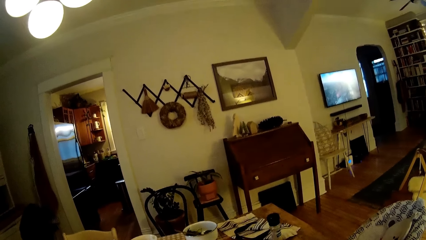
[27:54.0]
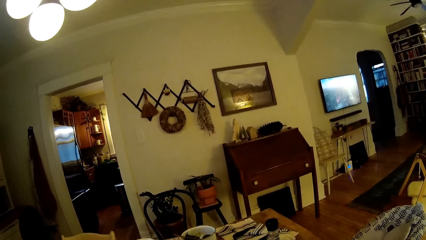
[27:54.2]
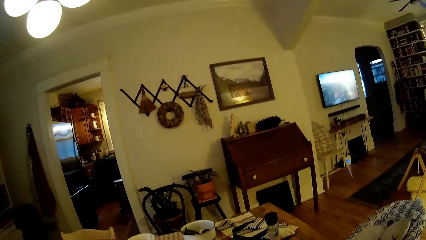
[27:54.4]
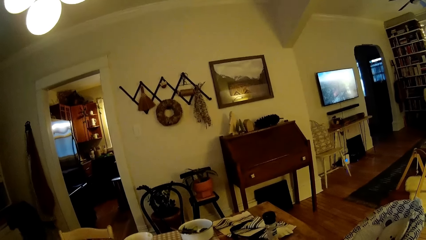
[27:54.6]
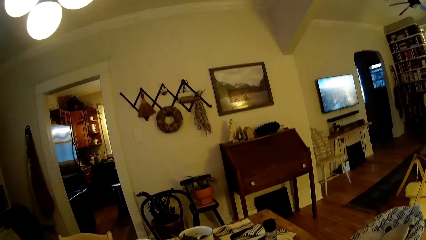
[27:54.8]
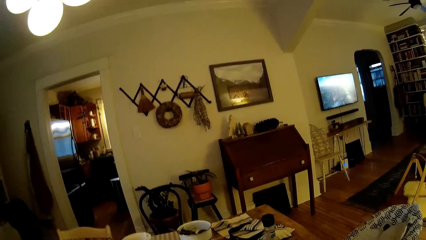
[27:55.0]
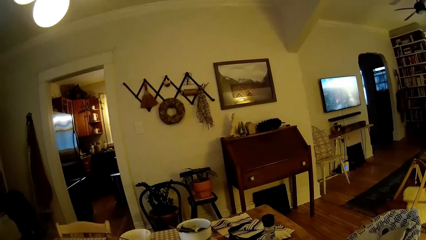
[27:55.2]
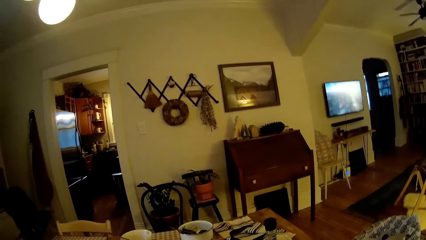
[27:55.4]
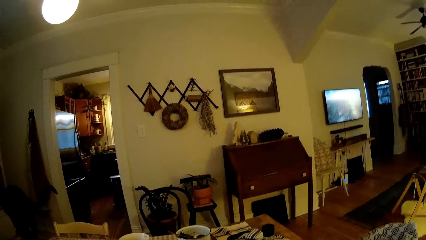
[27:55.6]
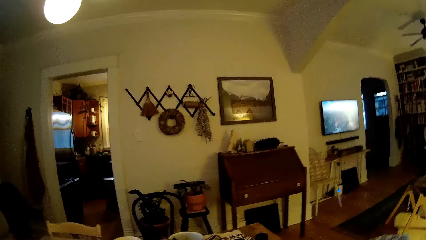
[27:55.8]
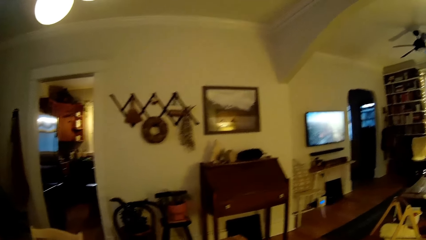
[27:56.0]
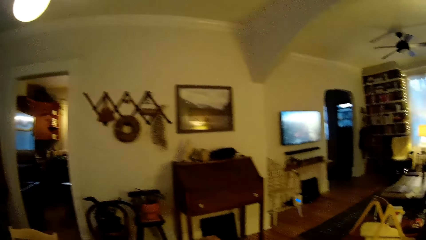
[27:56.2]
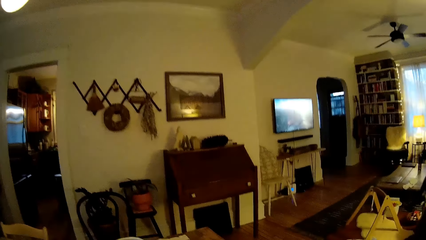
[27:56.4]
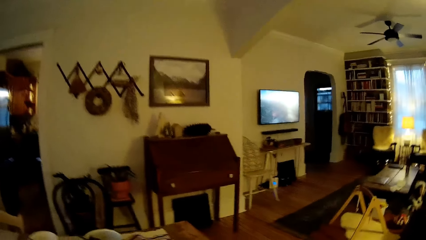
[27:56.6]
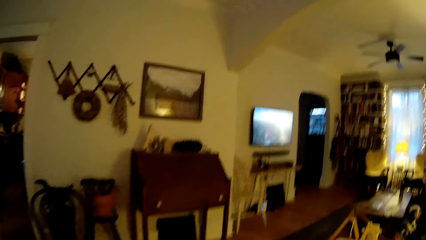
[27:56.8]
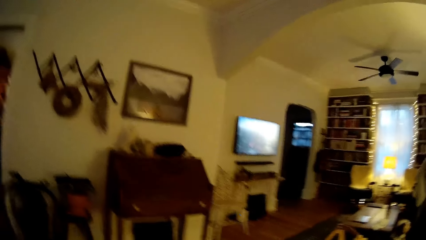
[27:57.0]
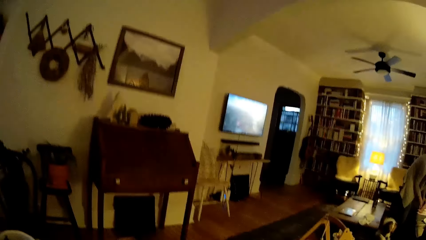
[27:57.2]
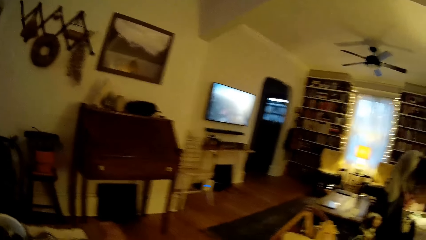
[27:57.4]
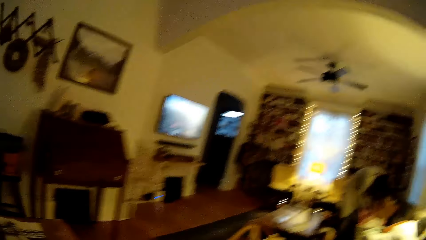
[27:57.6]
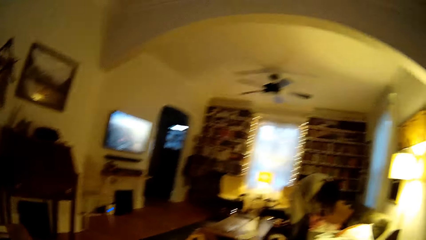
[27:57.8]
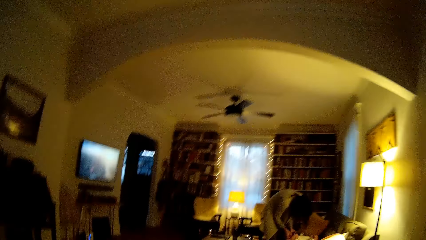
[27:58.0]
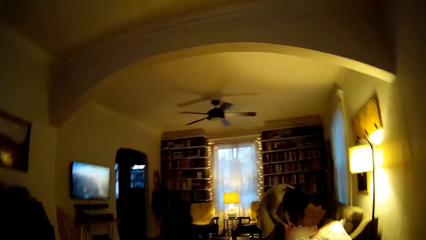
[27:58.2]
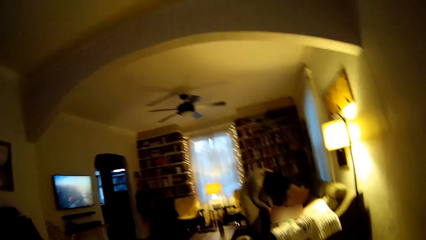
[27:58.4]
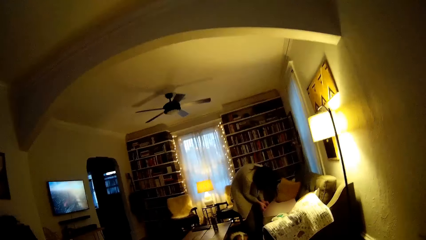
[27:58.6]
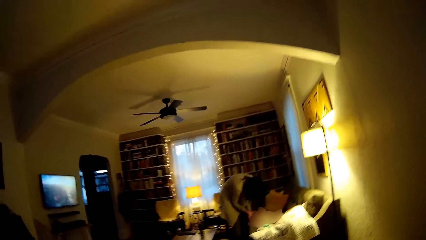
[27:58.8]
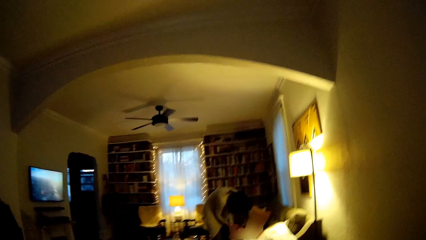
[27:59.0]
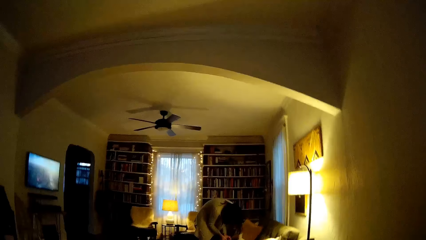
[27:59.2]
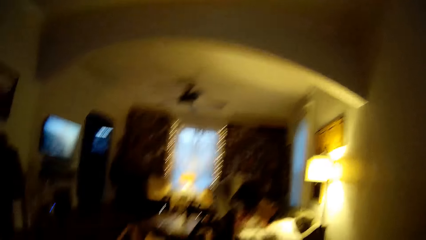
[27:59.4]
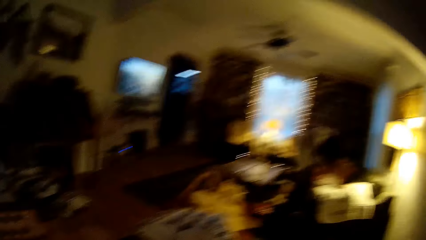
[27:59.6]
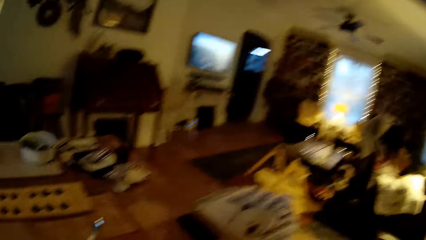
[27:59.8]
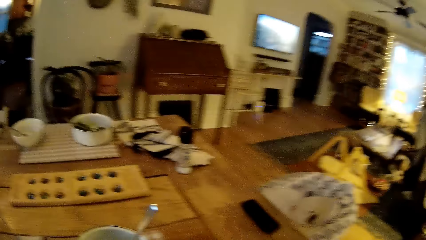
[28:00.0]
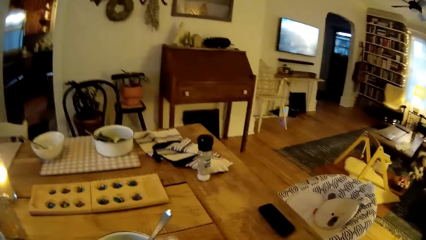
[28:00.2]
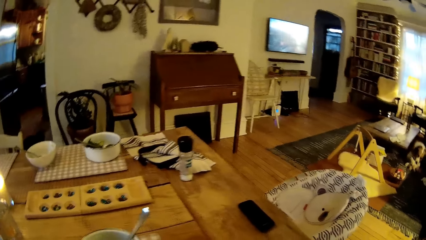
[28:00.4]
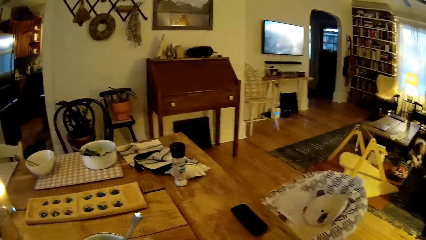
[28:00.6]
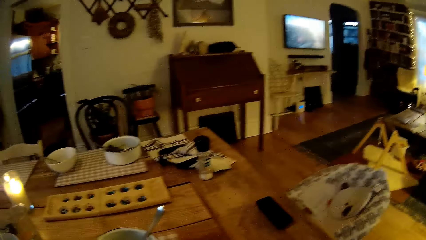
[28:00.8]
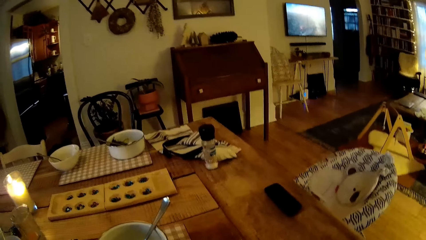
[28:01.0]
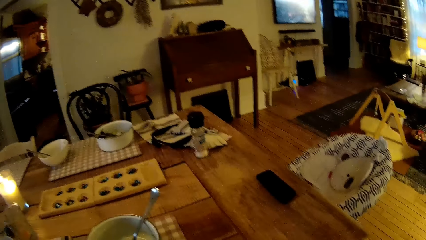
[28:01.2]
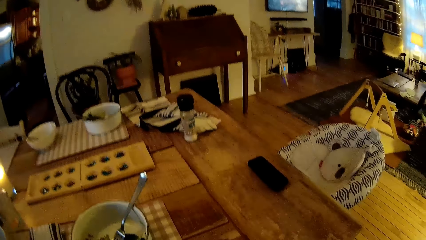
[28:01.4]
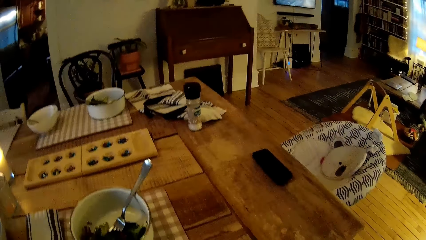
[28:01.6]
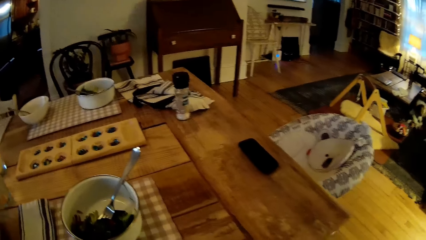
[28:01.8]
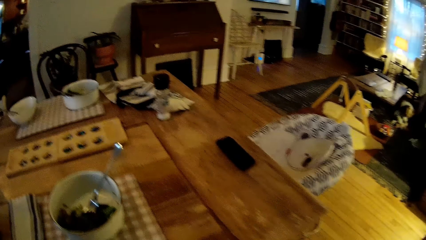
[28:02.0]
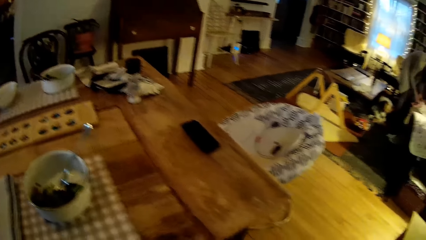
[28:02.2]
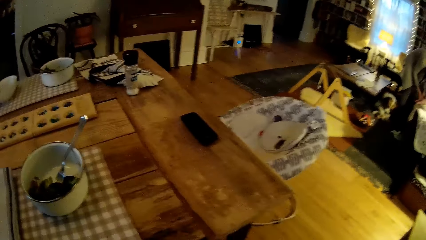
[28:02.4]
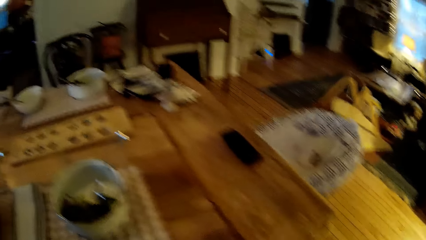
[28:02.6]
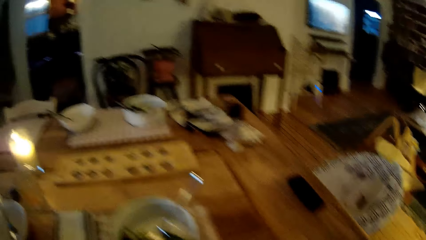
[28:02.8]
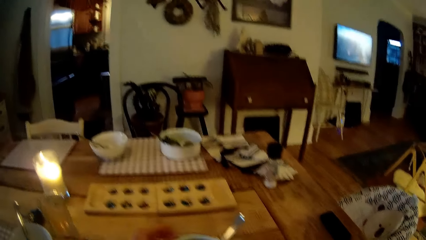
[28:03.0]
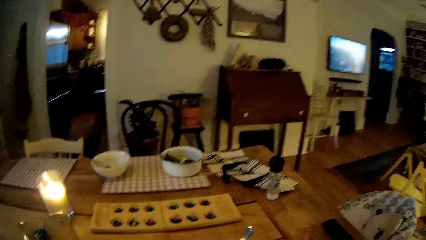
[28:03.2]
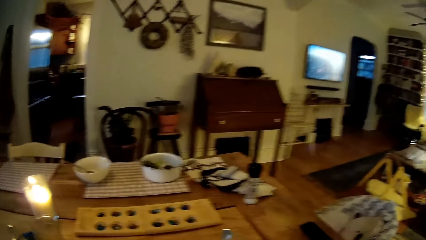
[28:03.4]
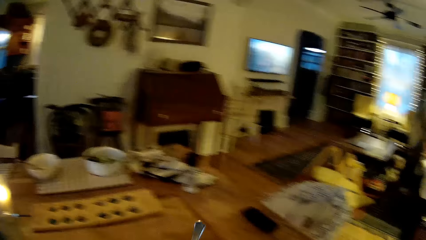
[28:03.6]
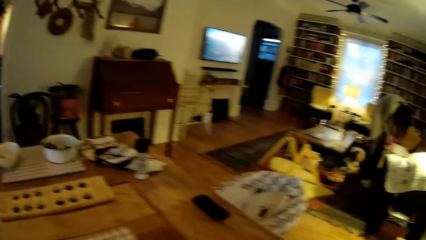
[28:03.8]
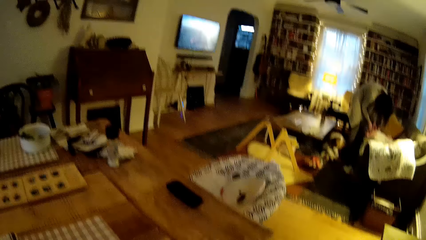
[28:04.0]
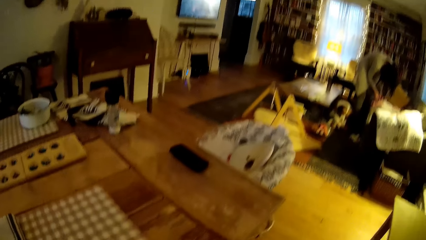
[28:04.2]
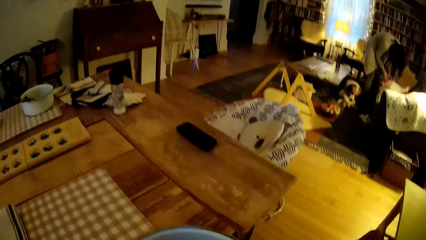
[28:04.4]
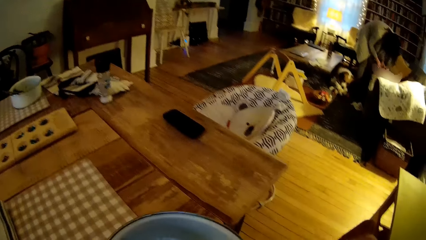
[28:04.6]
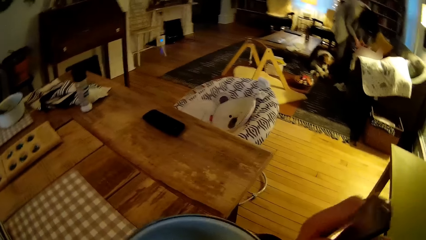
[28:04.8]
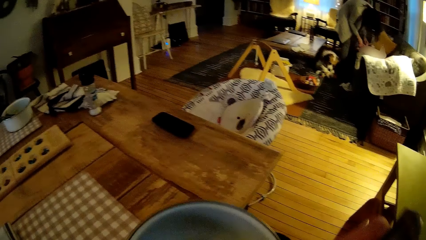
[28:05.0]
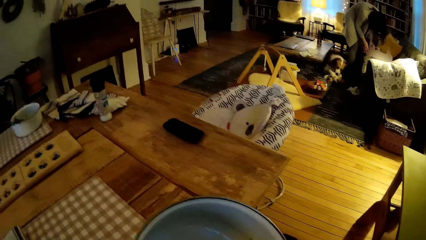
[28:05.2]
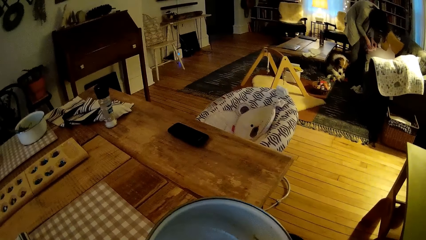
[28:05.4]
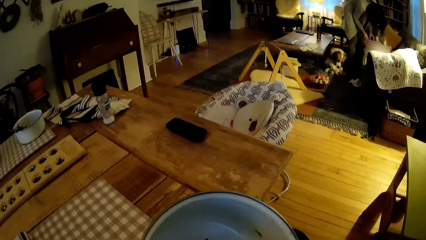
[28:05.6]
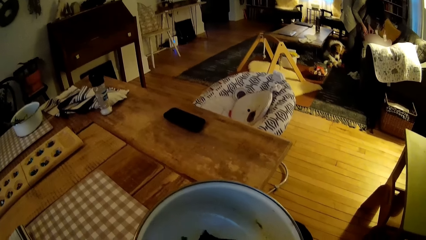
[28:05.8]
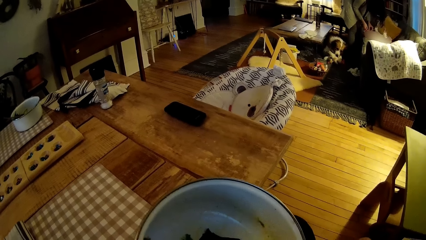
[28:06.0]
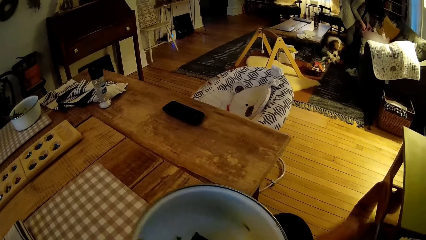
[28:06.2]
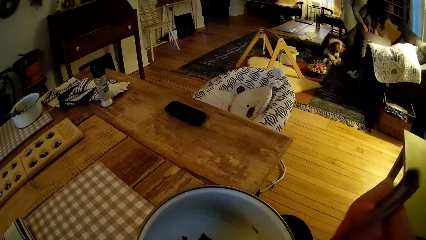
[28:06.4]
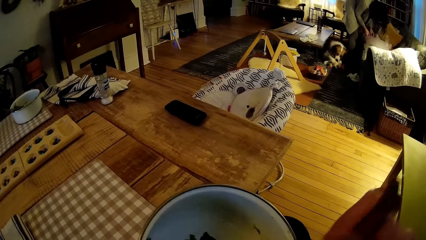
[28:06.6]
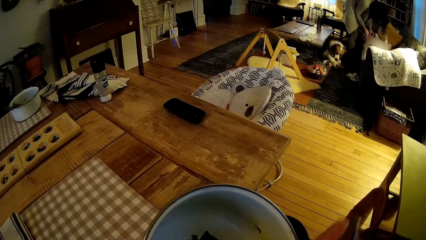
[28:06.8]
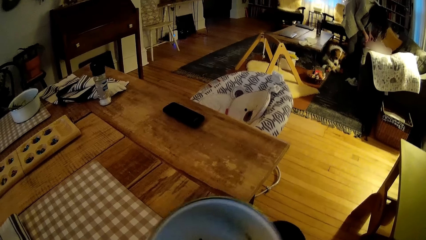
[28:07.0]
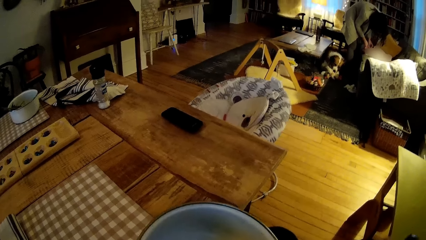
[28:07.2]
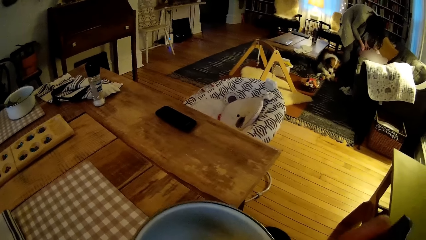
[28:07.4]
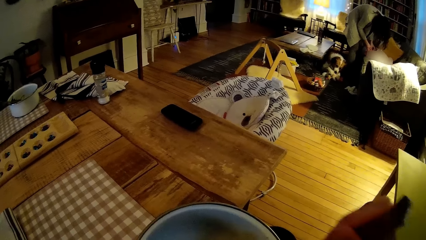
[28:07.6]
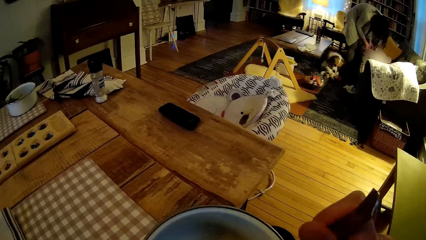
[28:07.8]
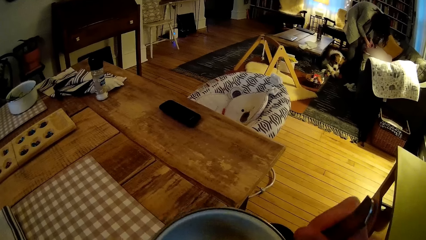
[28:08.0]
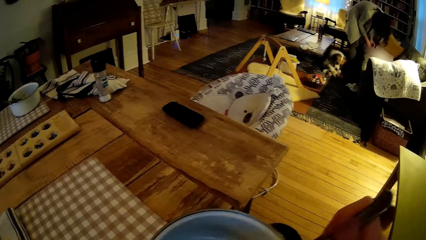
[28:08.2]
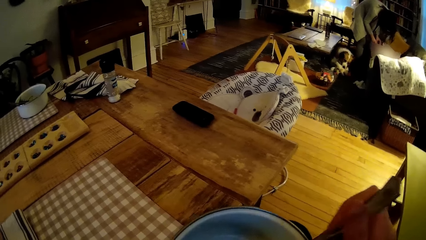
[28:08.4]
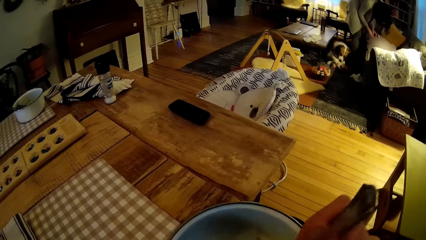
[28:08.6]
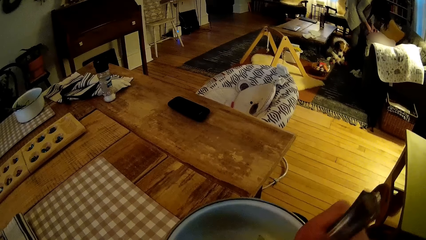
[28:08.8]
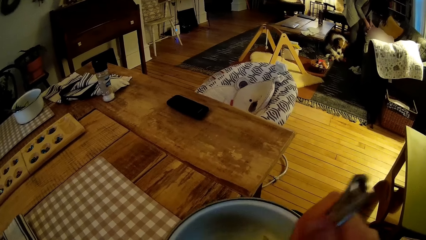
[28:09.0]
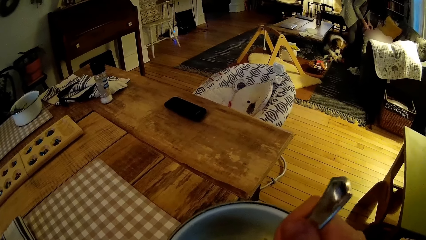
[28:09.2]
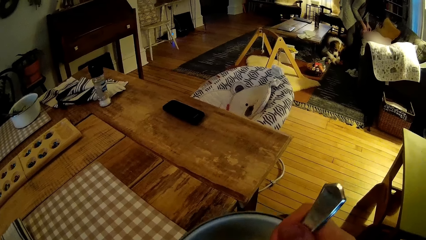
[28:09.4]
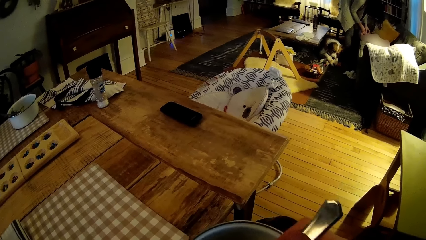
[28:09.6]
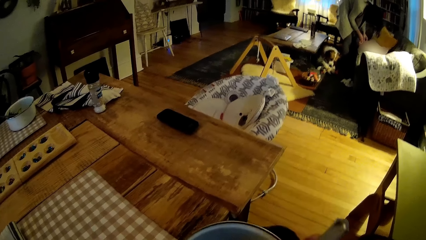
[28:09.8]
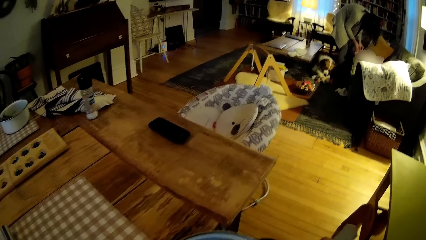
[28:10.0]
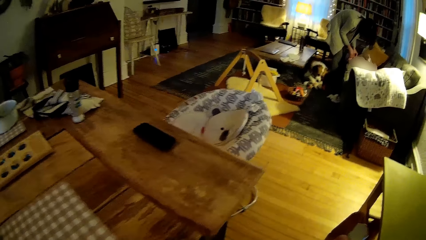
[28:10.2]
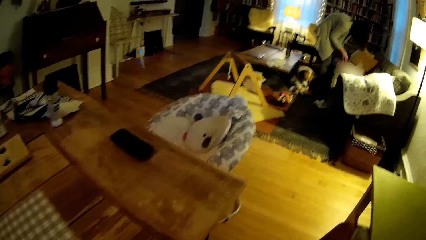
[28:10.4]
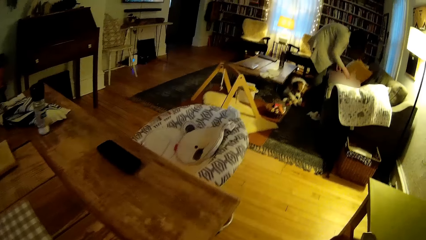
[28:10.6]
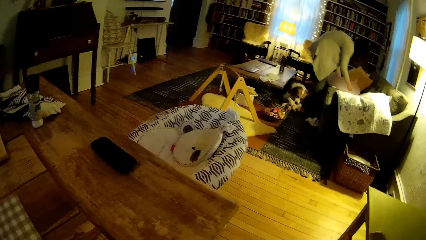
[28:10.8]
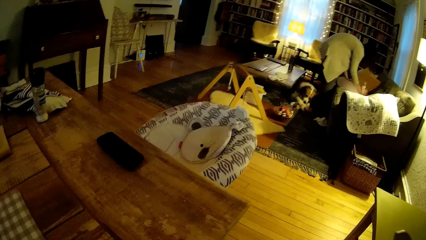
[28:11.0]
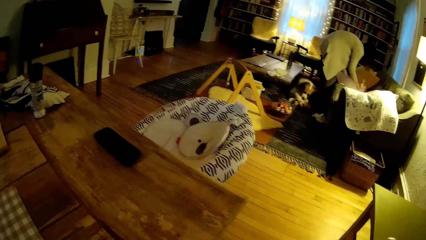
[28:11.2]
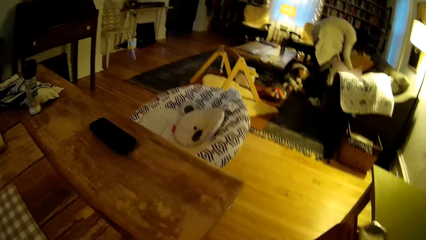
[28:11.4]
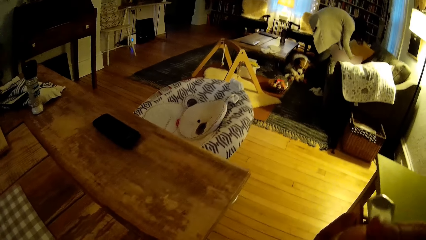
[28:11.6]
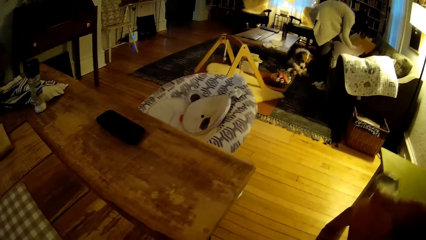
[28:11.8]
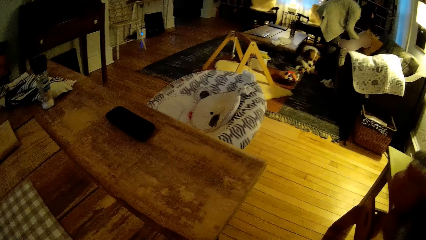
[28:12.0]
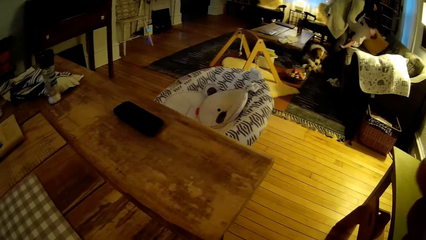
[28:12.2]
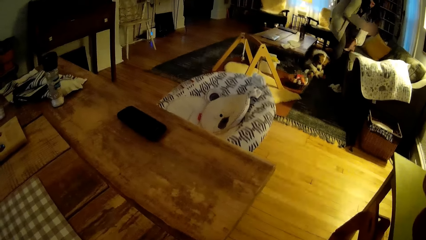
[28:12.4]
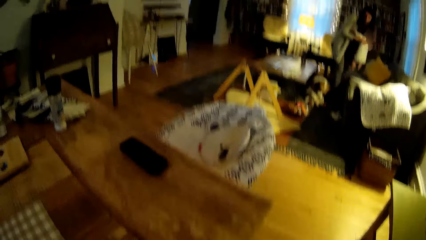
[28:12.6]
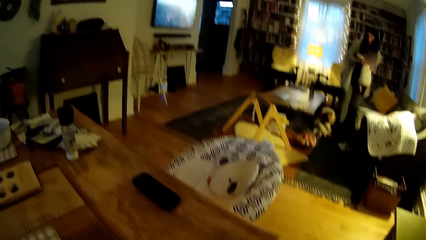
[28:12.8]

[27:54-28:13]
The camera wearer picks up the plate from the table with his left hand. They stir food in the plate with a spatula in her right hand. They scoop food with a spoon. The woman carries the baby from the couch with both hands.
